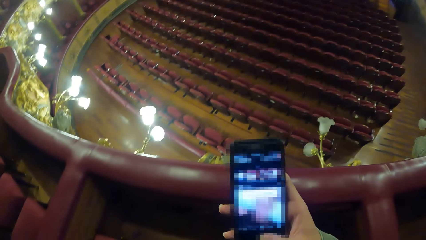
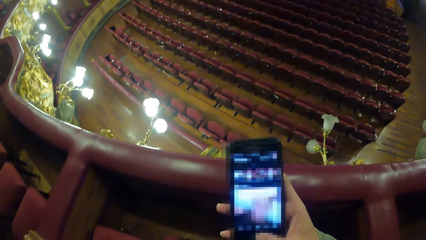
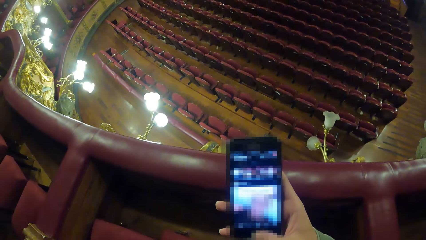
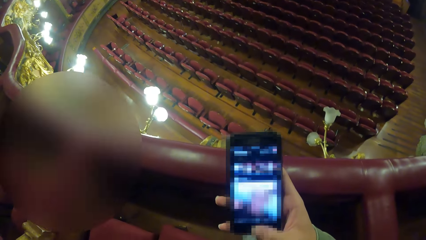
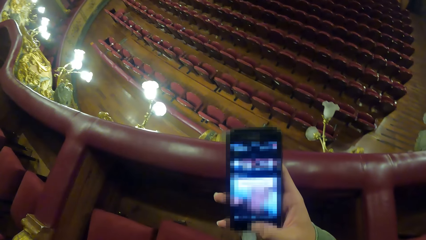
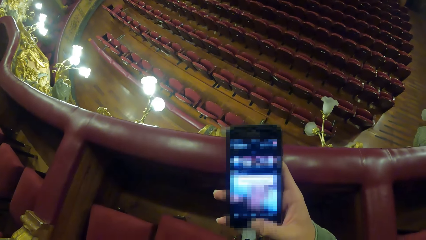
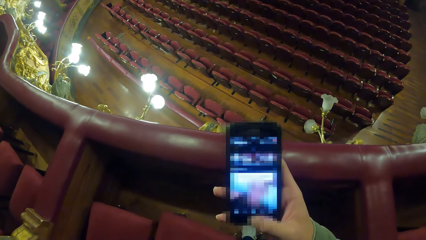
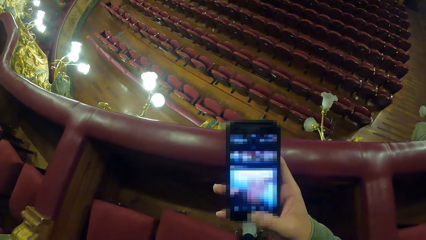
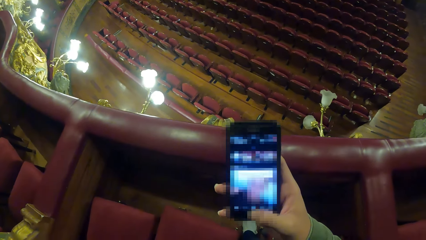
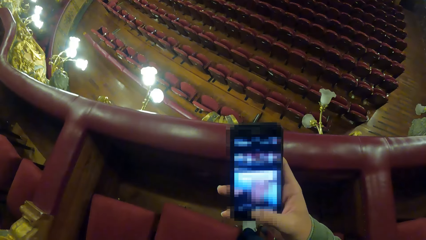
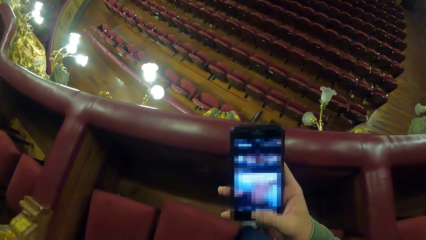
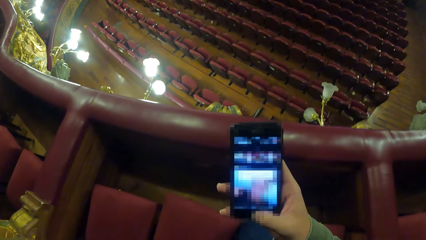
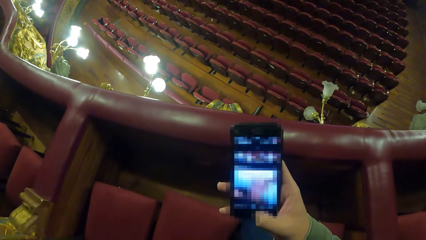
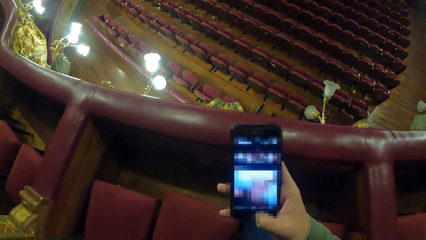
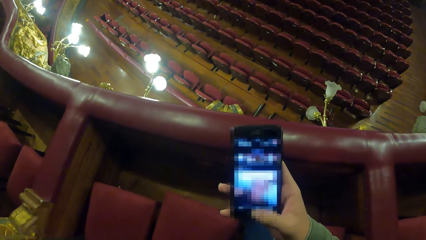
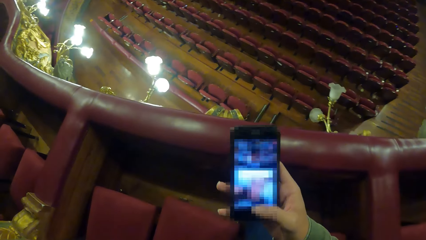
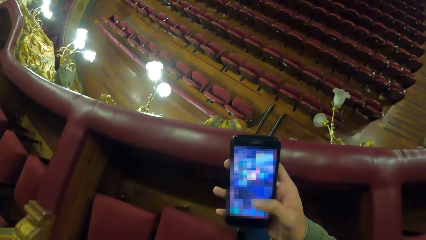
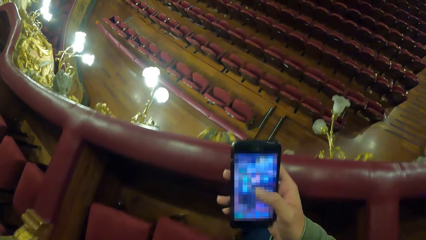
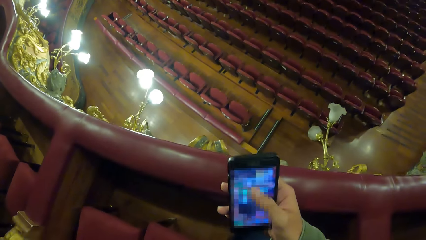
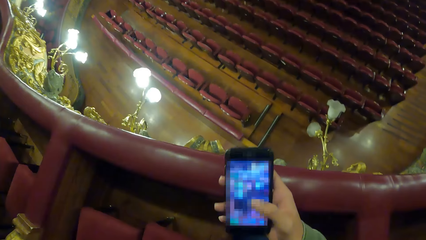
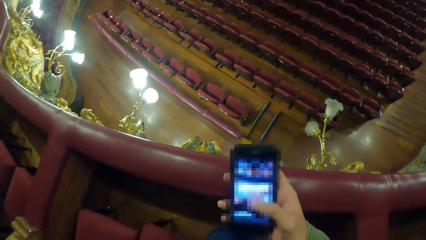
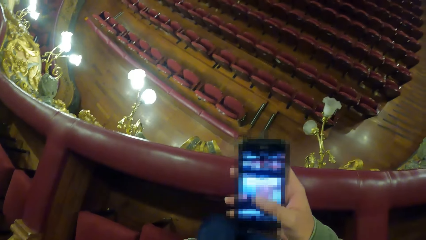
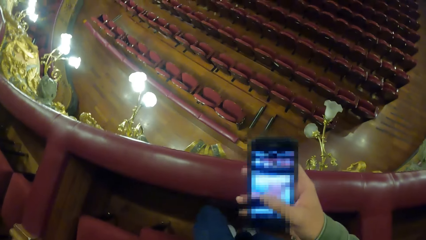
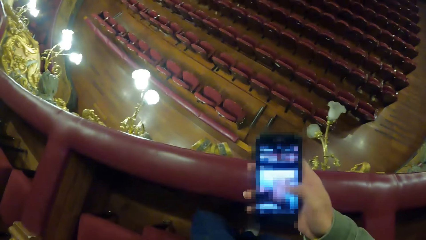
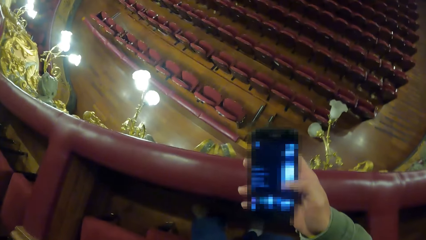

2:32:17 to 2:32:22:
The camera wearer operates the phone in his right hand.

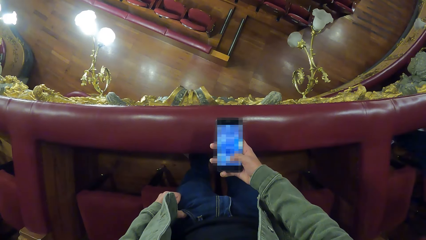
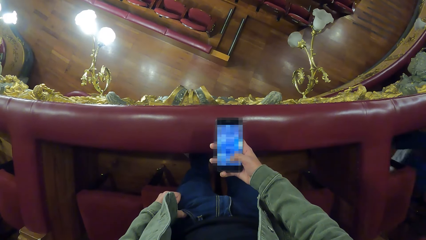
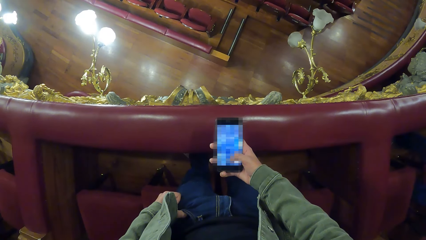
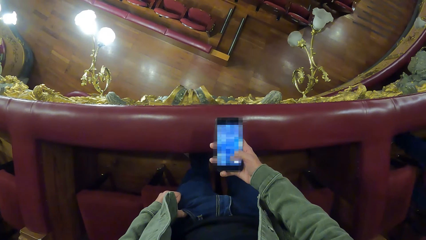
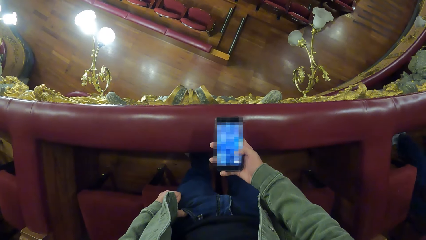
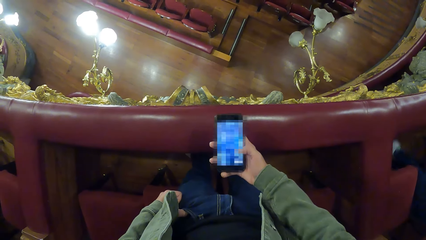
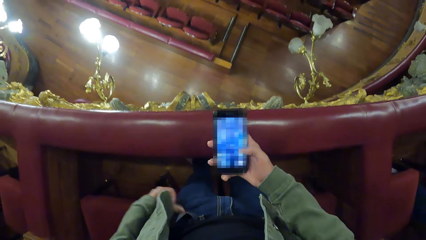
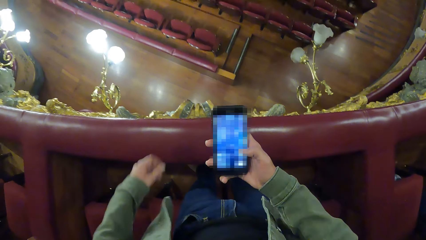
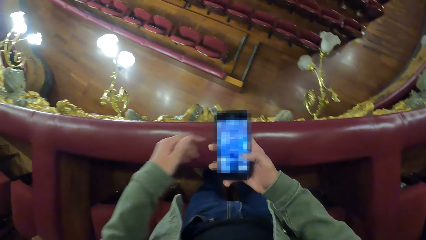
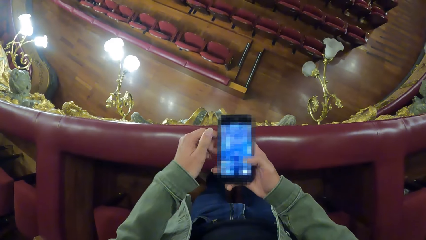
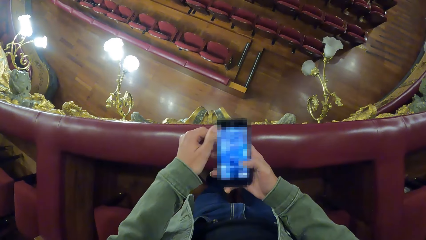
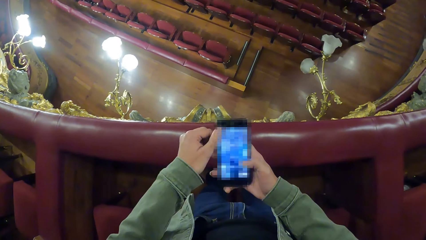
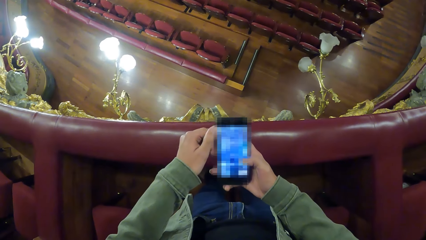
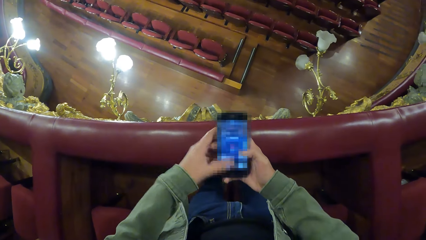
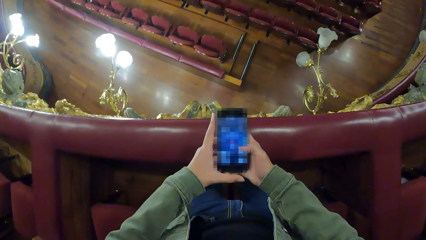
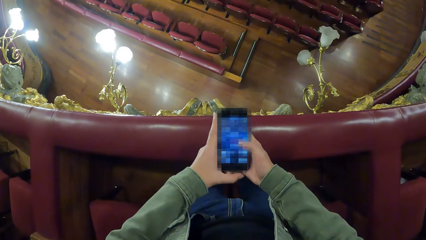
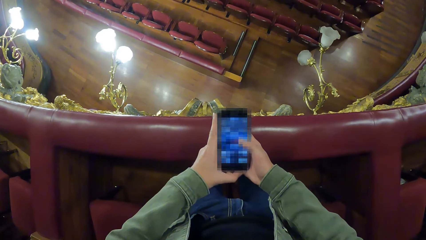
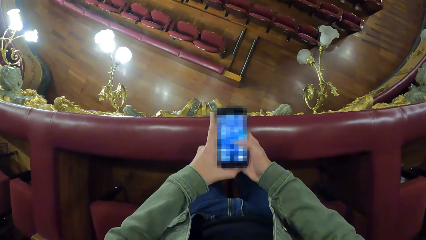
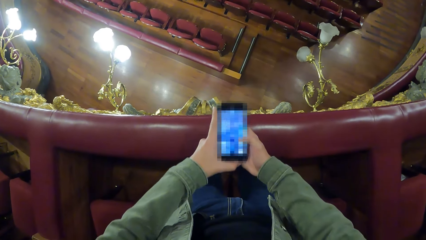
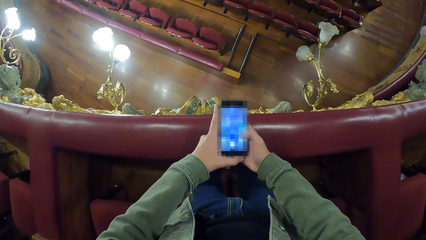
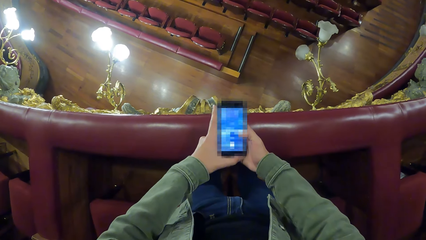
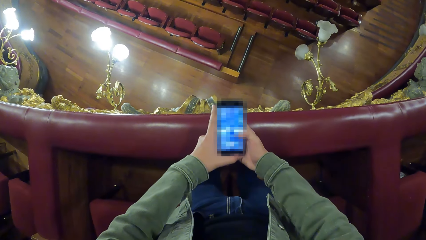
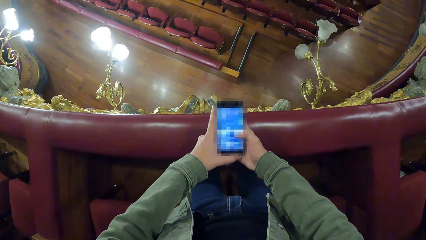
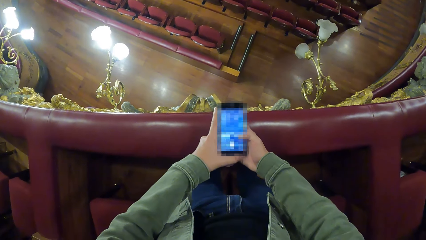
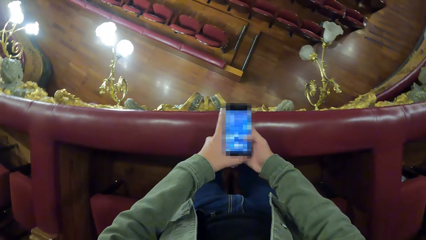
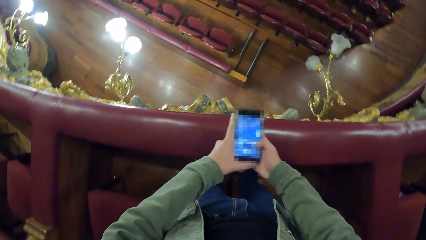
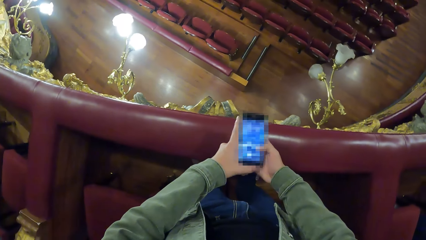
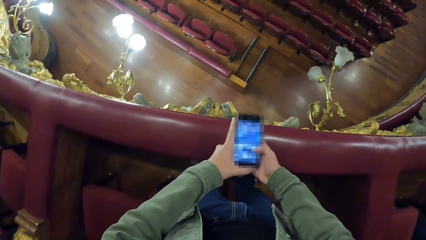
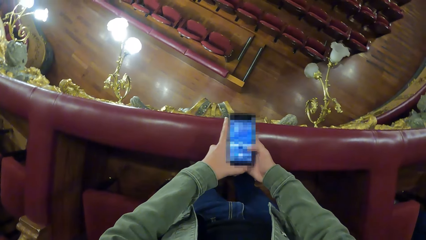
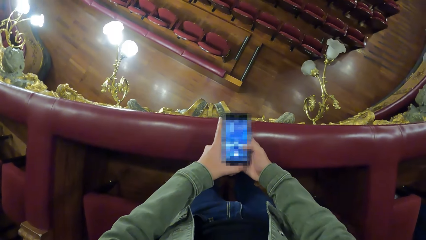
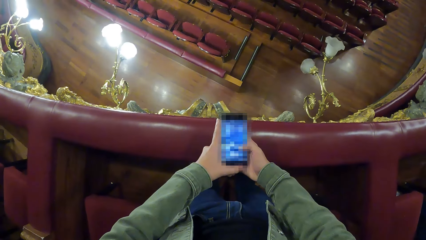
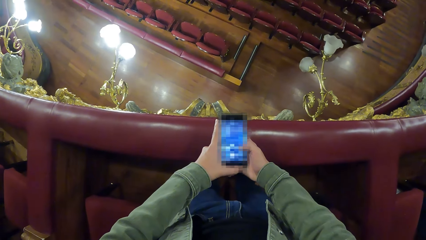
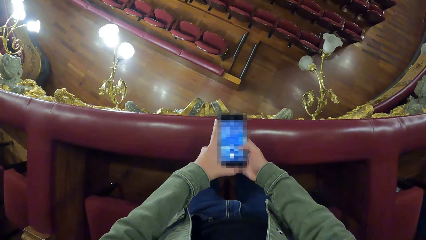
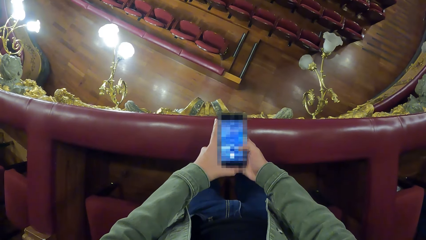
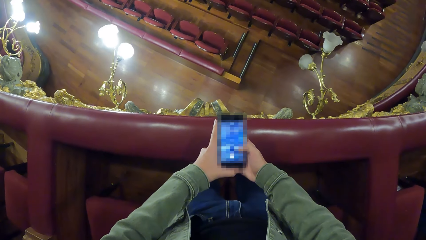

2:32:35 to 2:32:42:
The camera wearer operates the phone with both hands. He holds the phone with both hands.

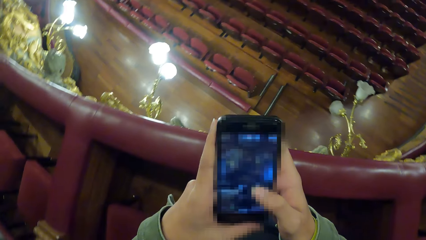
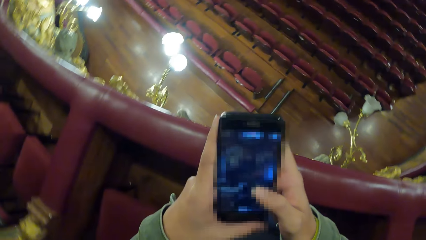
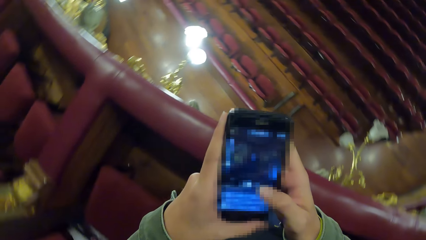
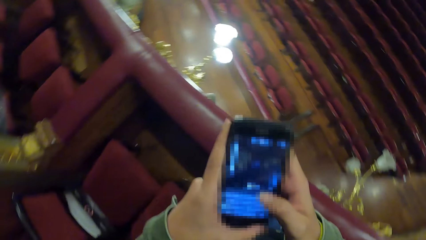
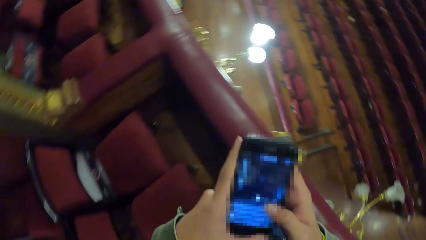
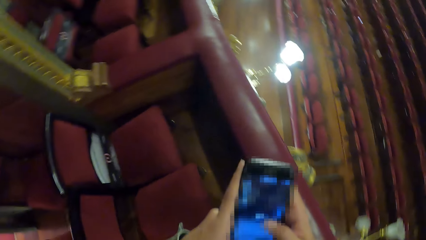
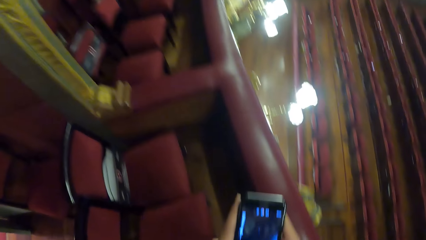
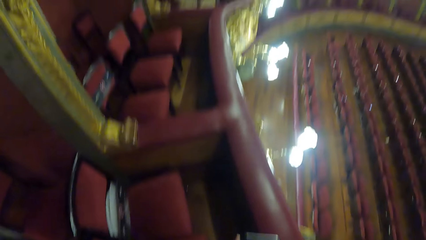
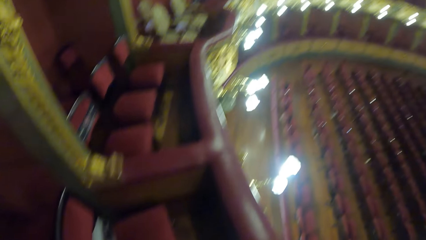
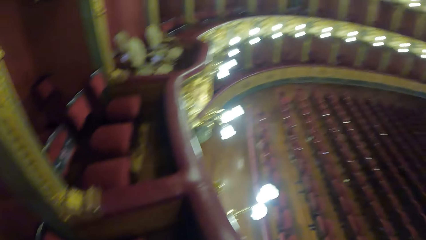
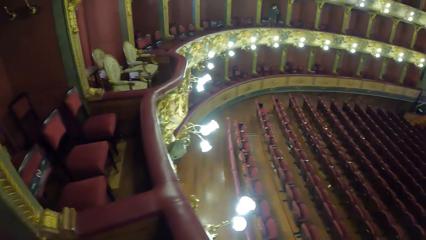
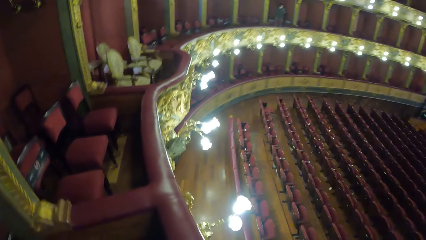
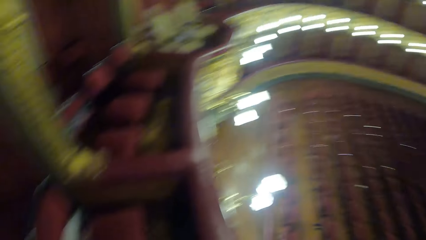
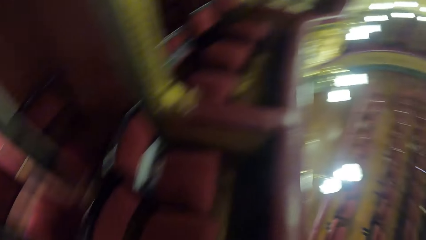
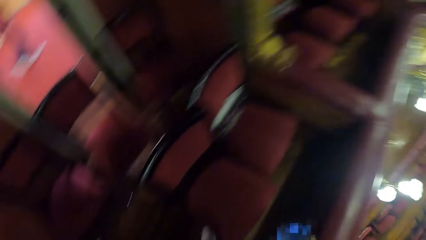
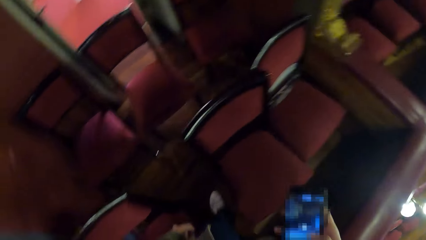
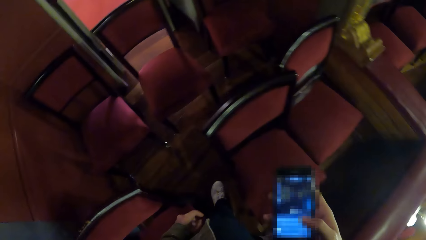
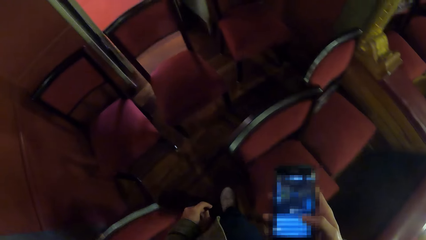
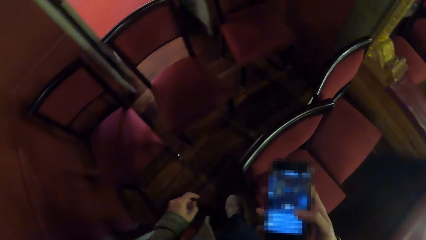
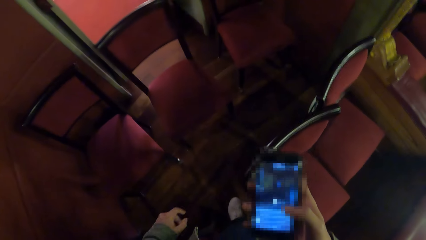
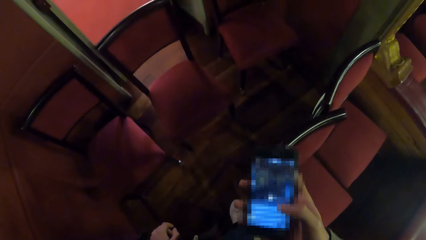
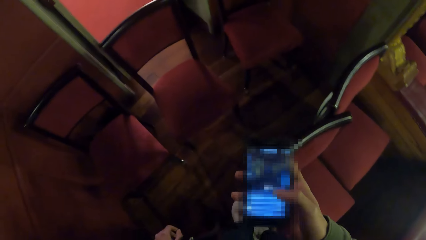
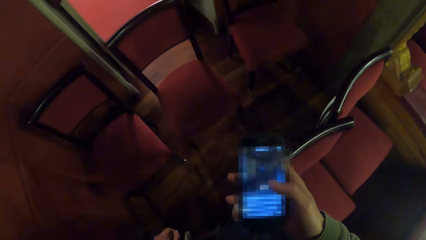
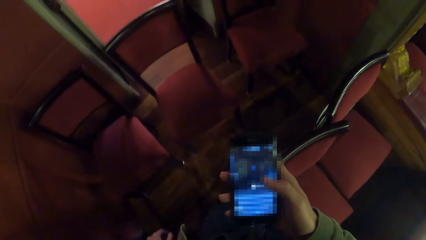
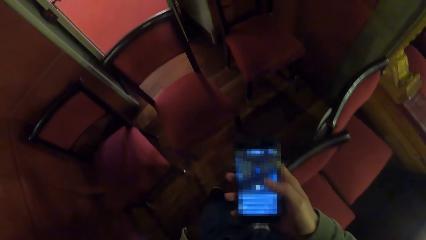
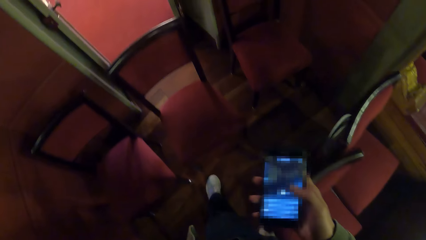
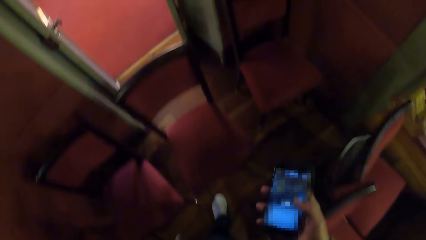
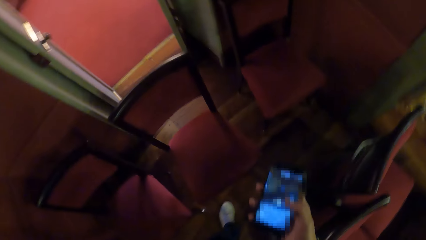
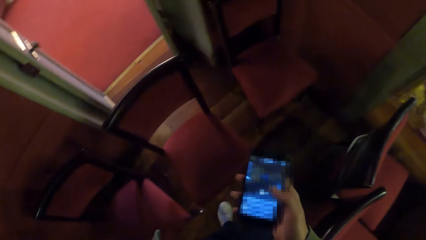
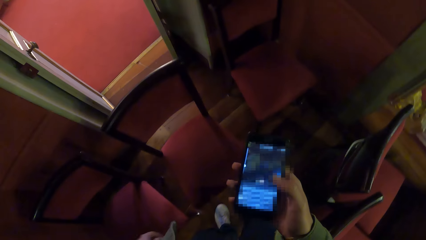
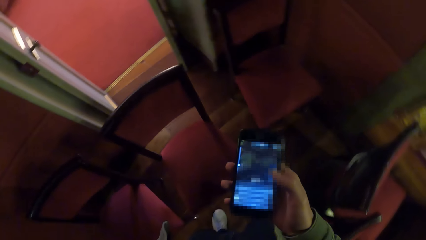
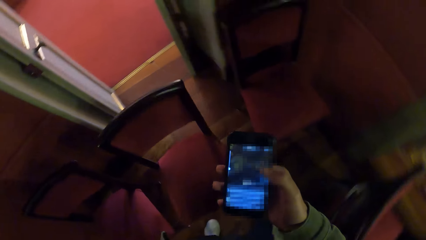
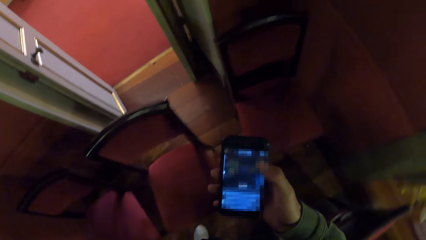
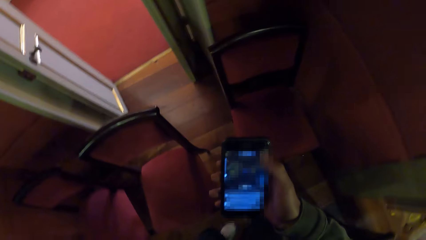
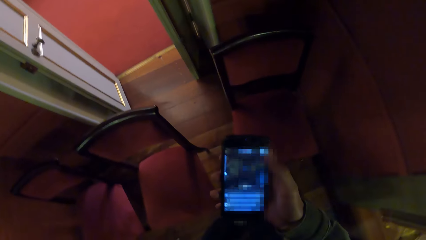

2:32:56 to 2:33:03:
The camera wearer looks around the theatre. They use the phone. They move in the theatre. They walk towards the door.
